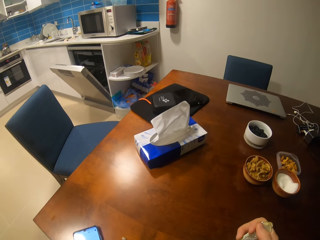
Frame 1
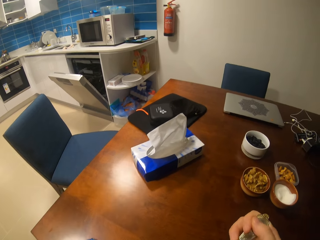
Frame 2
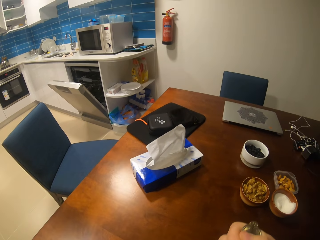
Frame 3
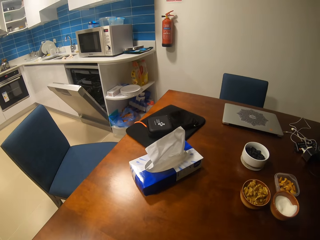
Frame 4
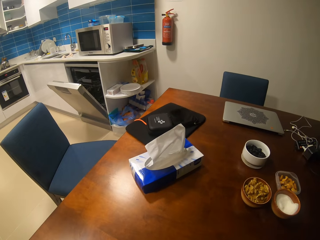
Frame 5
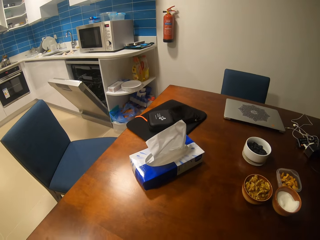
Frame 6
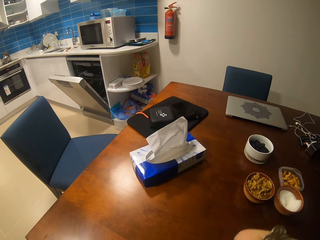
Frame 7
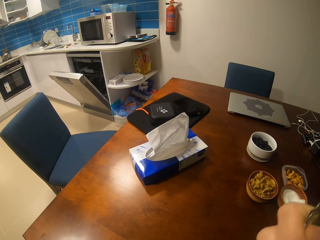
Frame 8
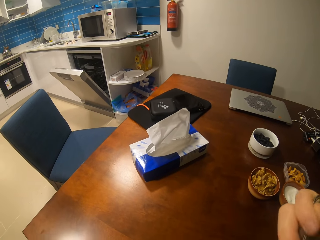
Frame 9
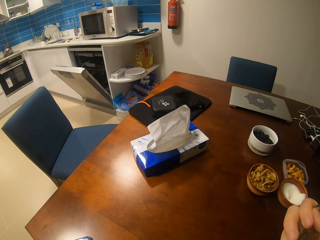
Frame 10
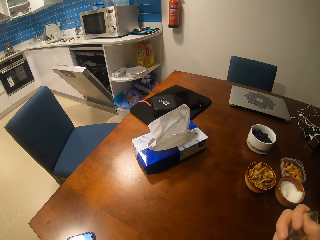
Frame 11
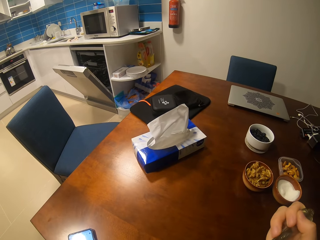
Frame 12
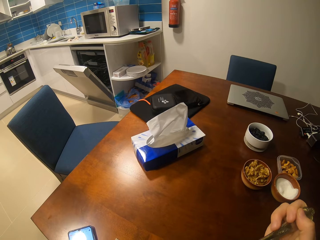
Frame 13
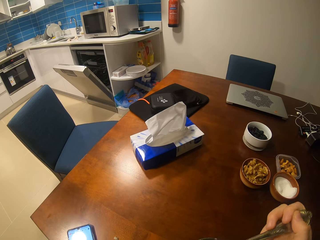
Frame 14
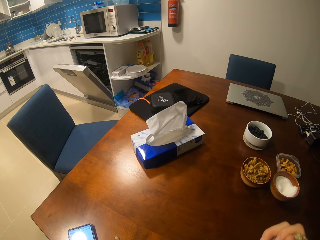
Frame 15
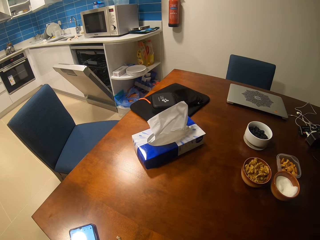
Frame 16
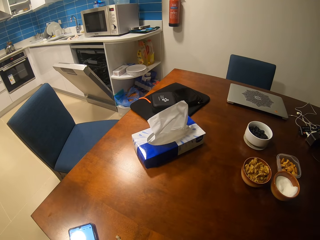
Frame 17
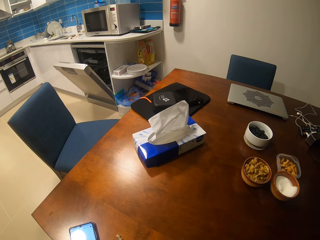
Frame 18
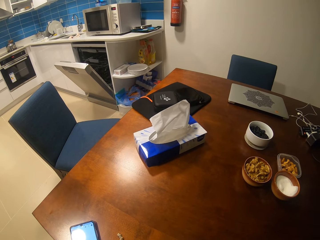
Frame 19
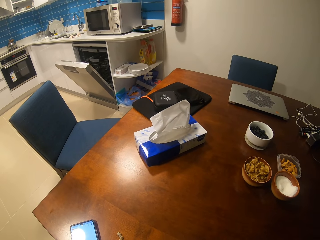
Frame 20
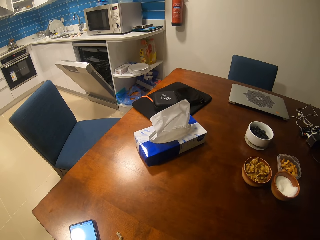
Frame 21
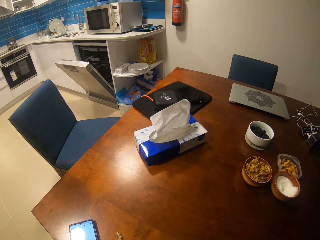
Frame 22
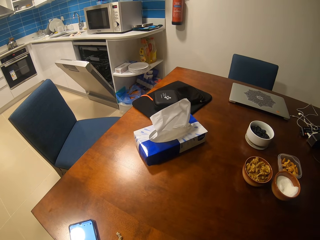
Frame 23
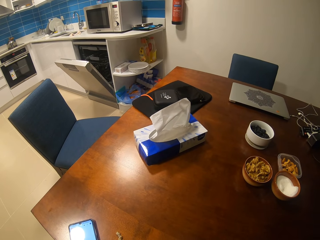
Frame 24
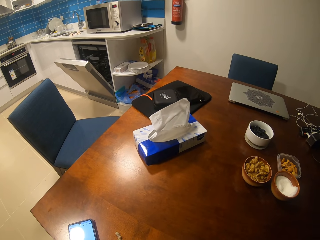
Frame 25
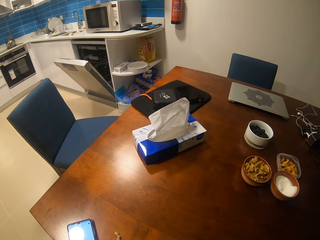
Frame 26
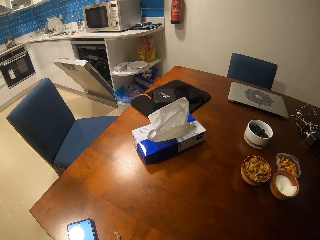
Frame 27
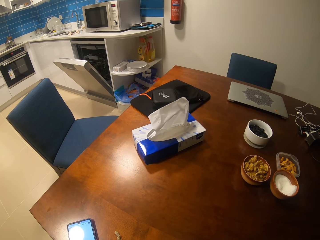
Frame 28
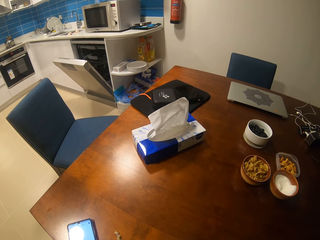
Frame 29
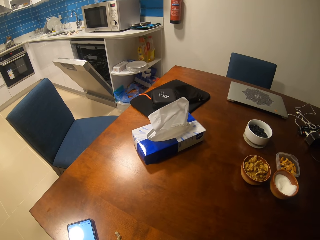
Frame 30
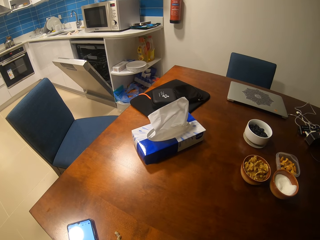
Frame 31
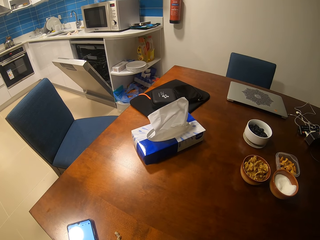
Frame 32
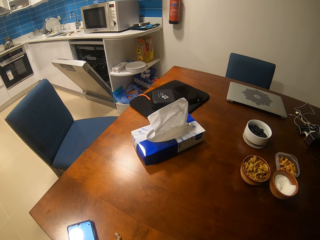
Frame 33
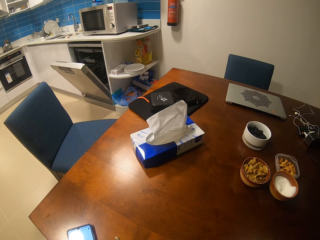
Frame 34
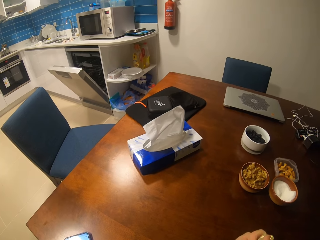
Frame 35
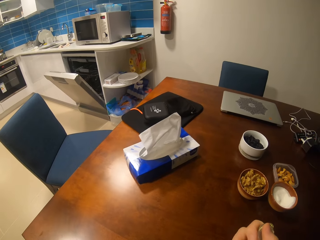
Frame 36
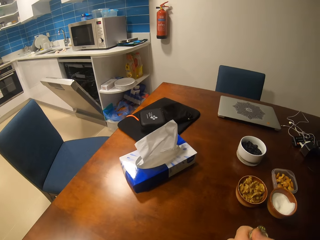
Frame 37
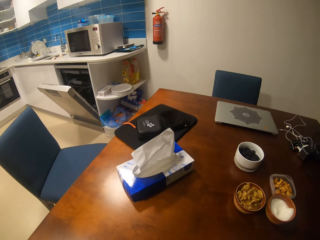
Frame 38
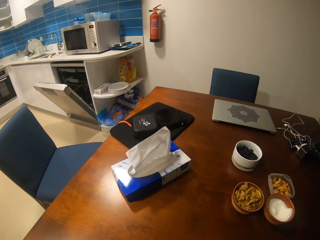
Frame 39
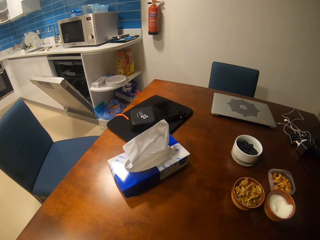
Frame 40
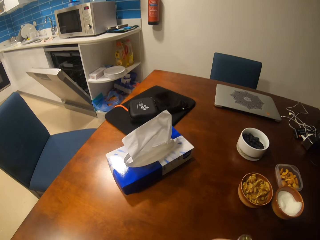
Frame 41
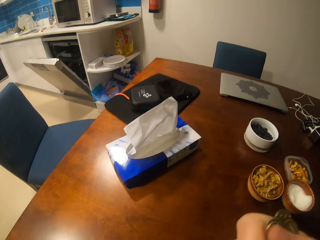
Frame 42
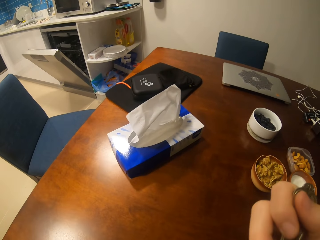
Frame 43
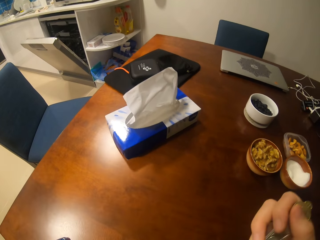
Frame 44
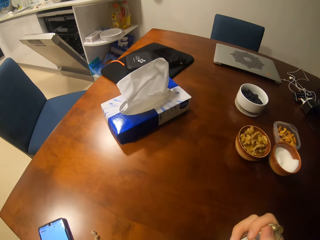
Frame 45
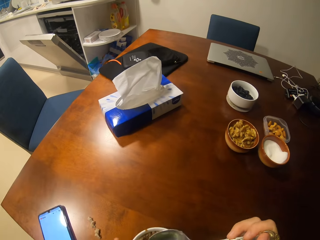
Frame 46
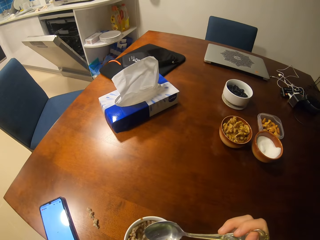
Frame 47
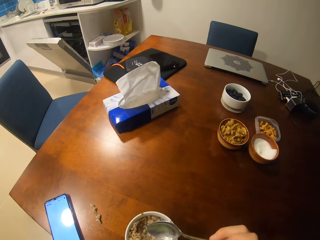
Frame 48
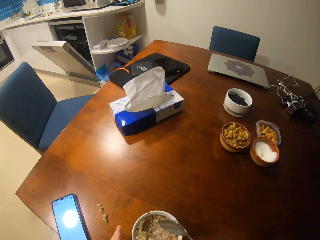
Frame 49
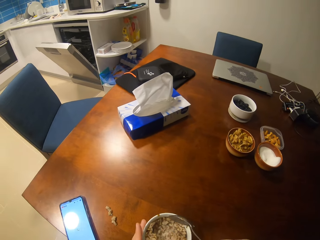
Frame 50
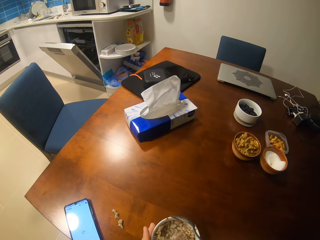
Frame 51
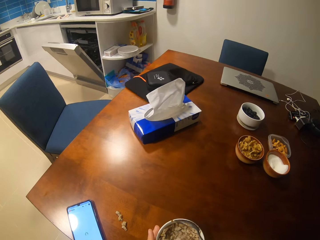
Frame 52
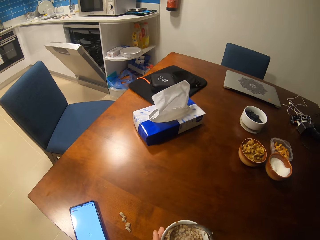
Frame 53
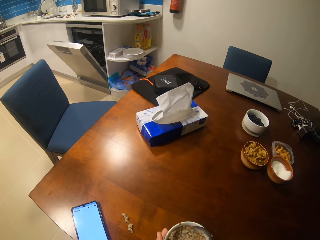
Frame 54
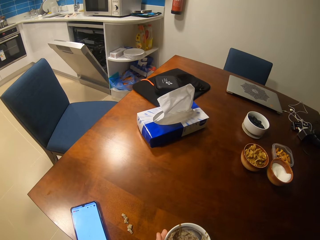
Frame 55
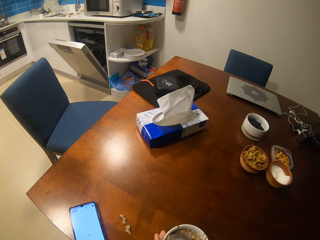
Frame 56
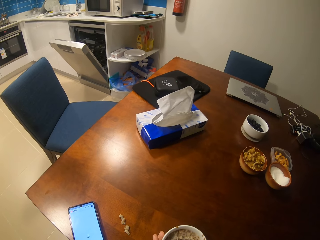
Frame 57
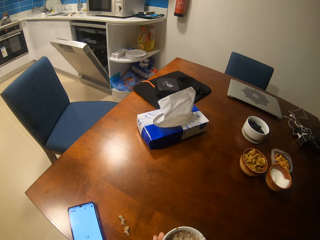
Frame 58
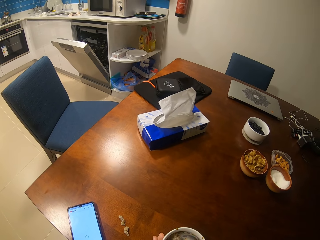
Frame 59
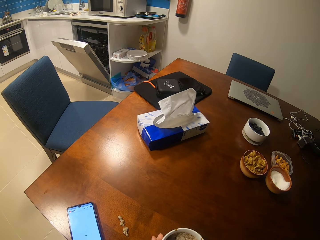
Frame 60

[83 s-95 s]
The camera wearer eats something with a spoon. They eat some cereals.

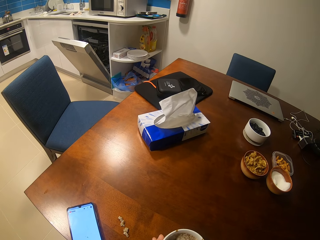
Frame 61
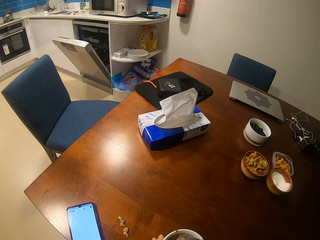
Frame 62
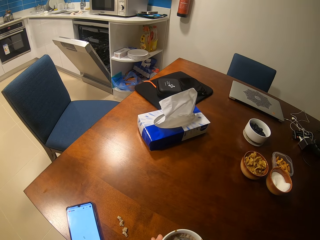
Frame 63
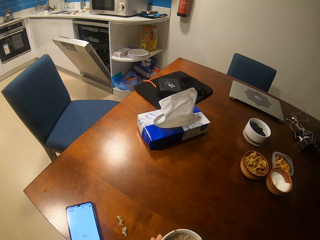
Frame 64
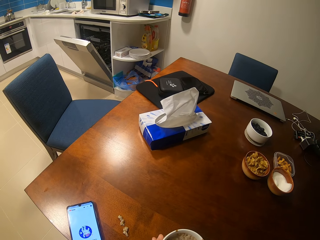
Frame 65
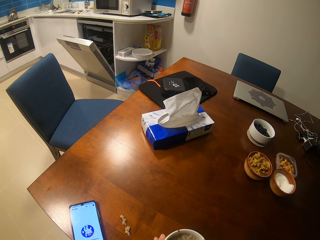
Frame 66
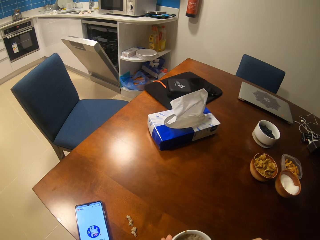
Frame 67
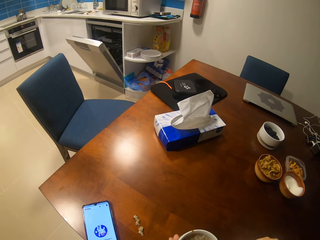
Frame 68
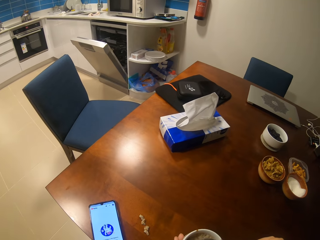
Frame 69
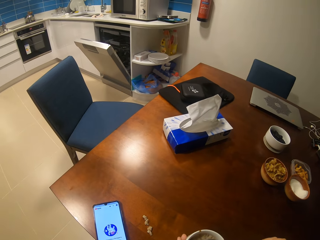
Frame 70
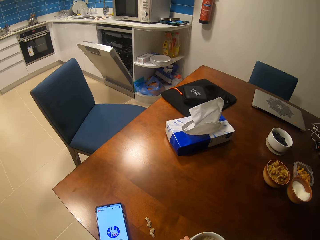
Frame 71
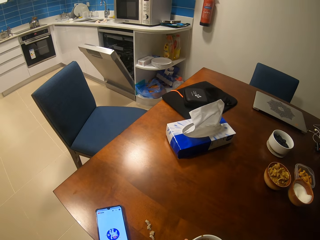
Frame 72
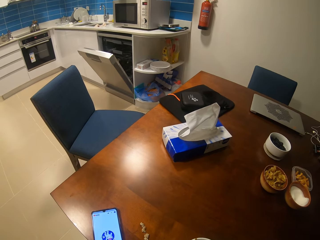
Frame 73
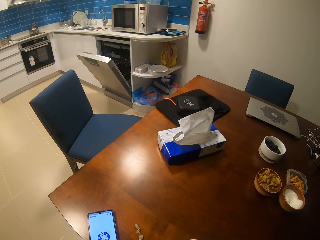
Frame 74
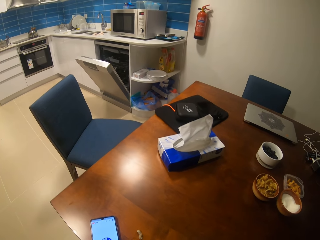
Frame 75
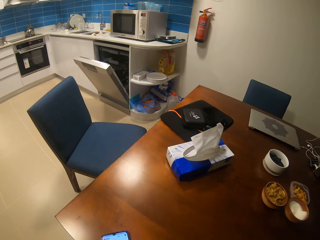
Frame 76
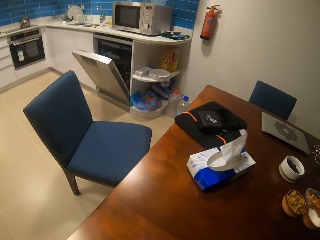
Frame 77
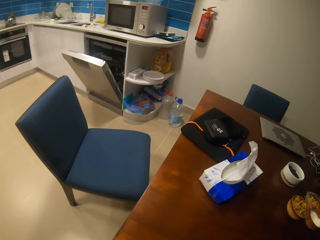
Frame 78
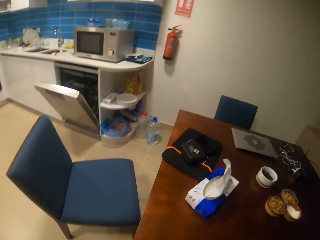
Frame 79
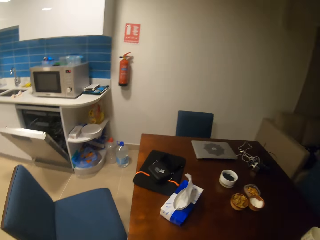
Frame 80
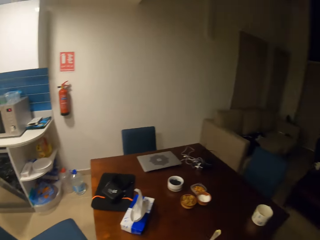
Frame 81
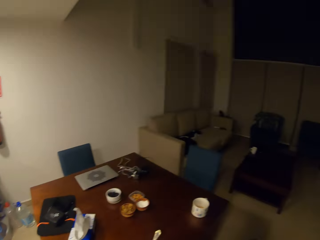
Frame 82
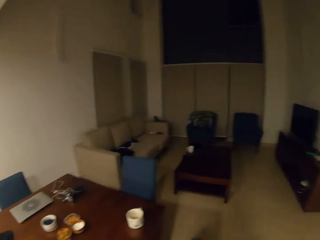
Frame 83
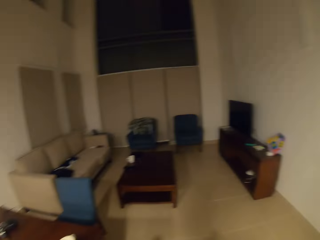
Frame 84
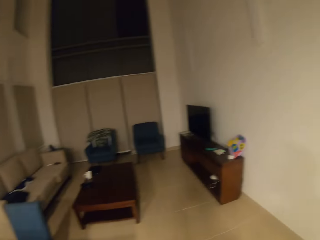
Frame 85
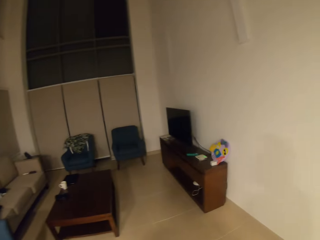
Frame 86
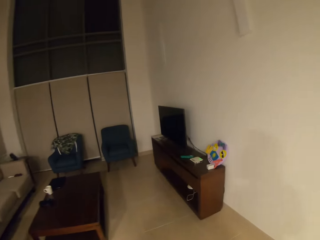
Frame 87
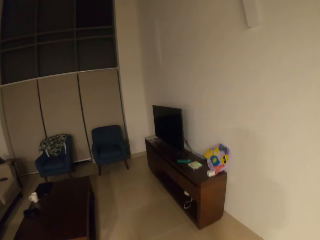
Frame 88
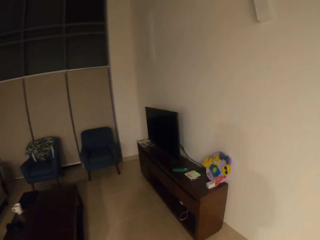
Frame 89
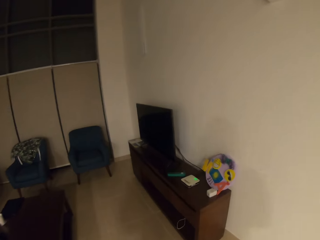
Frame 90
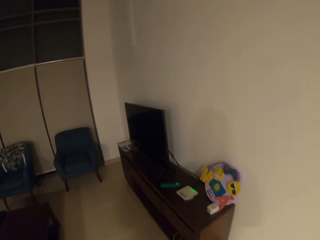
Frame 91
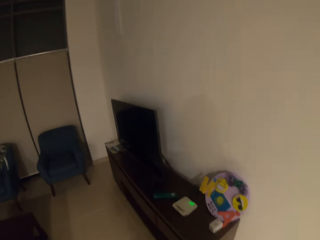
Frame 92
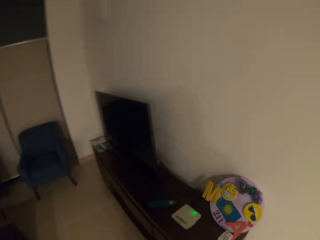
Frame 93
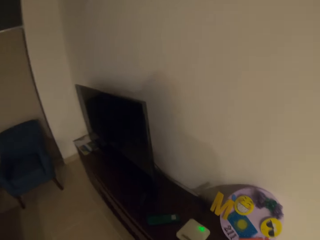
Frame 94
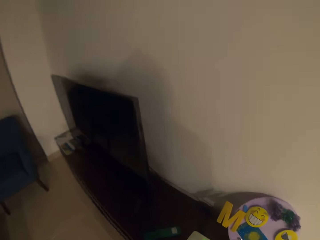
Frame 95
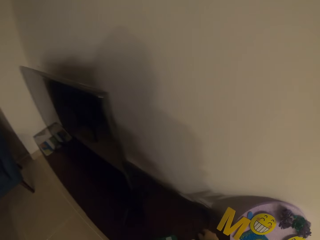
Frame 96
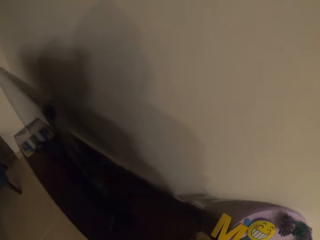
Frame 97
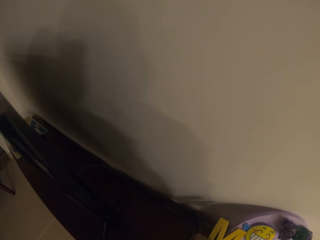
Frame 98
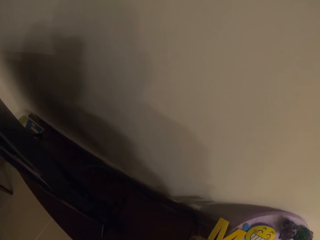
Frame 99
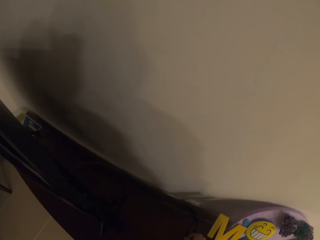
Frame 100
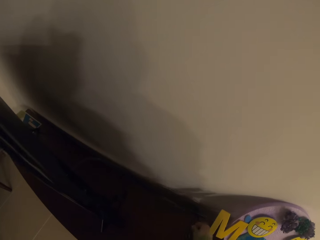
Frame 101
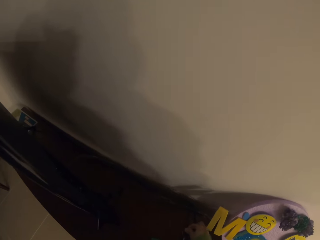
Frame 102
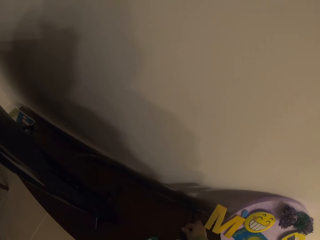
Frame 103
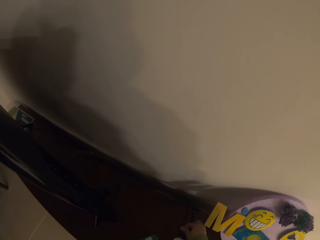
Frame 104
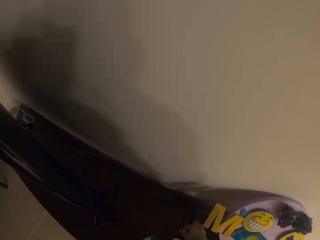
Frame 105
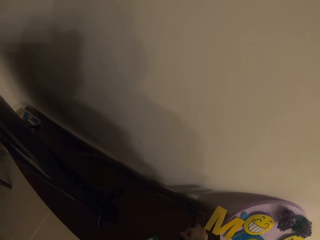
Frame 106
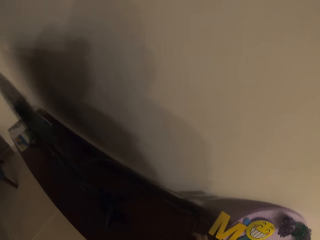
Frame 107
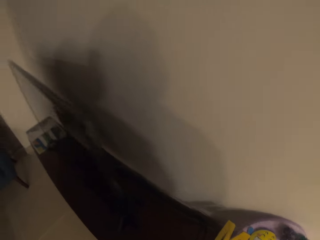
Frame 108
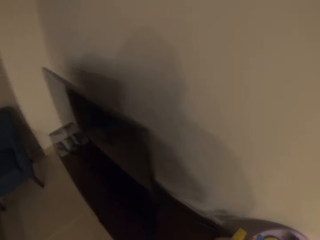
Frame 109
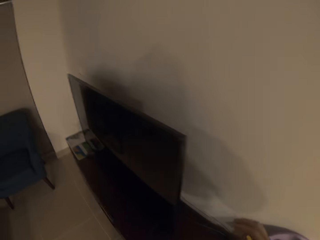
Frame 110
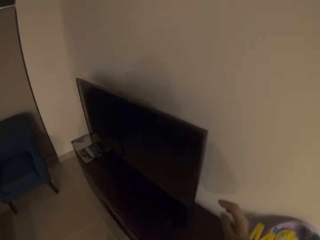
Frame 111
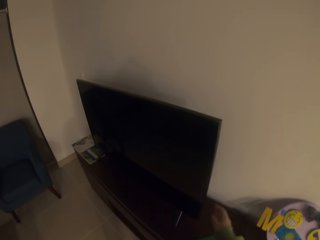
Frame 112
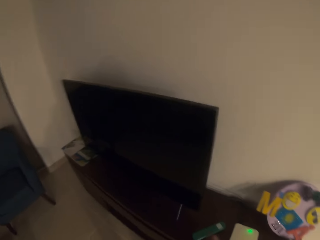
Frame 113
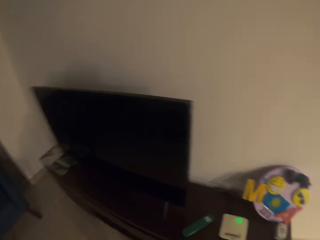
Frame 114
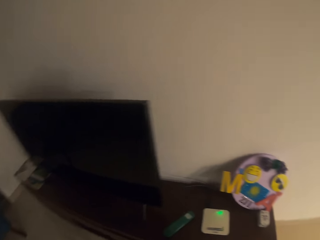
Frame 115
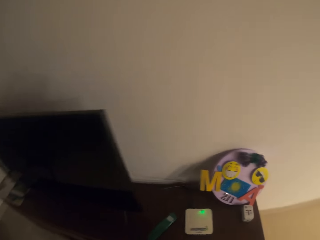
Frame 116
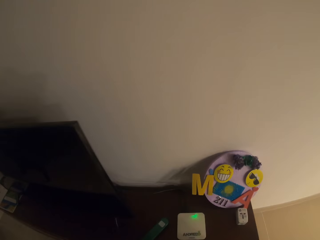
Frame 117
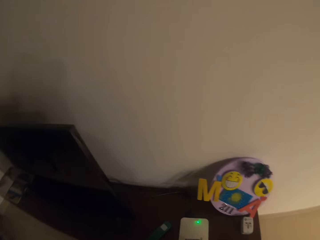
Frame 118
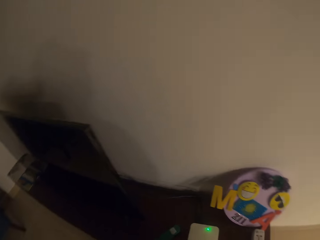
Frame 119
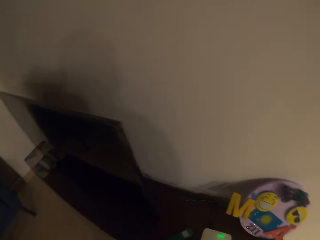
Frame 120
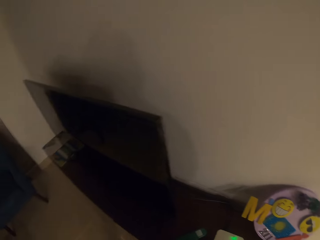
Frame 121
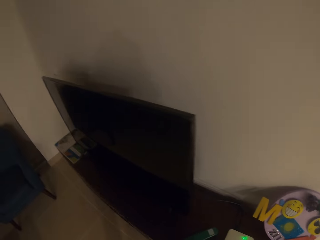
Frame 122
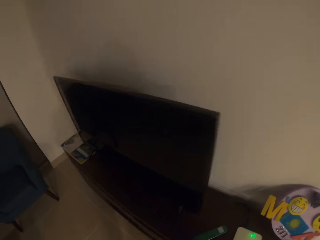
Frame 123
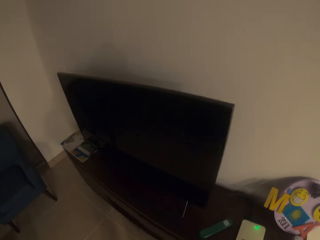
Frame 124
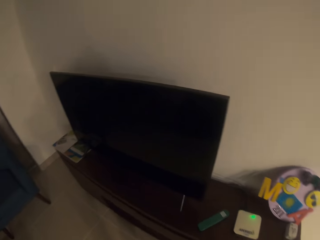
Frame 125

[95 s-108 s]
The camera wearer walks. They pull the television cable. They look around.
